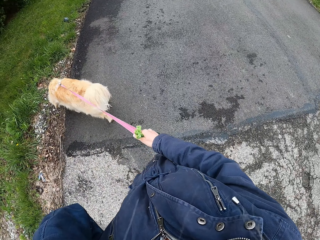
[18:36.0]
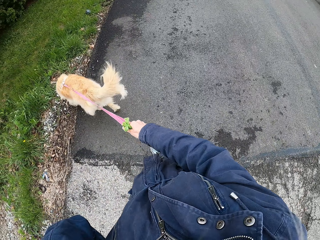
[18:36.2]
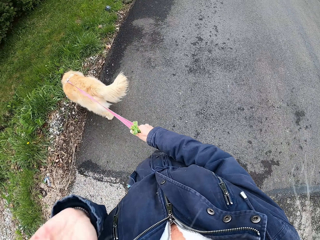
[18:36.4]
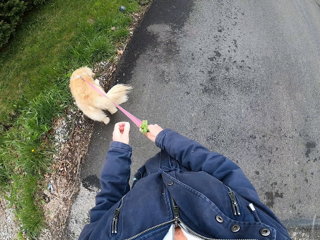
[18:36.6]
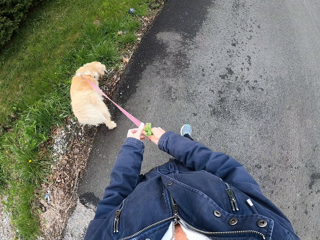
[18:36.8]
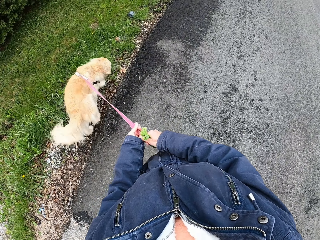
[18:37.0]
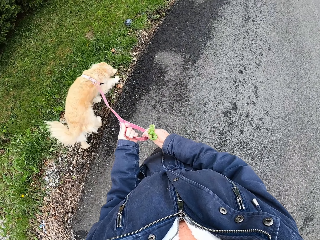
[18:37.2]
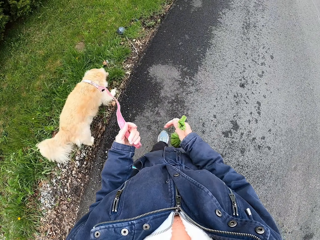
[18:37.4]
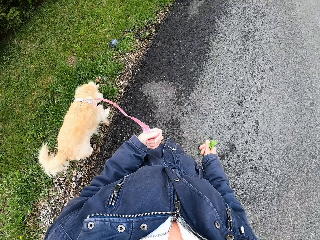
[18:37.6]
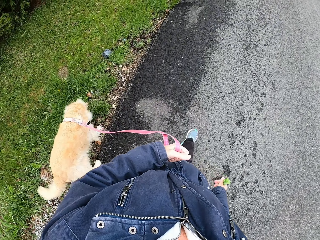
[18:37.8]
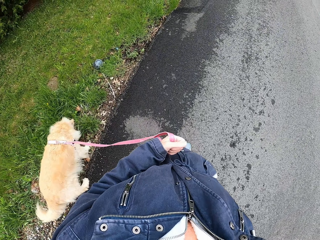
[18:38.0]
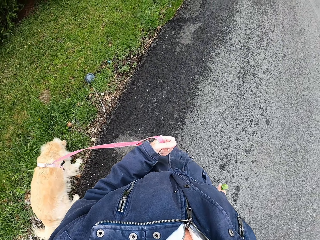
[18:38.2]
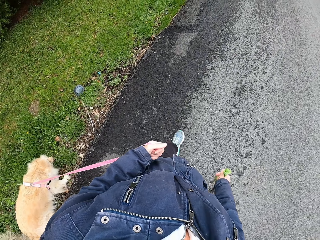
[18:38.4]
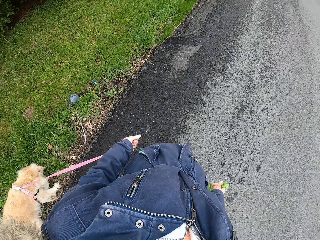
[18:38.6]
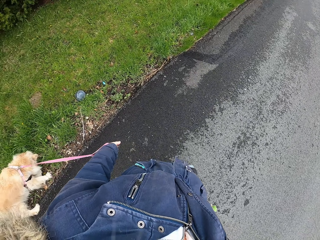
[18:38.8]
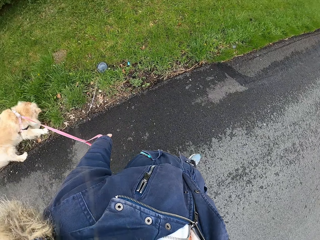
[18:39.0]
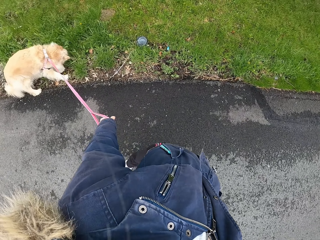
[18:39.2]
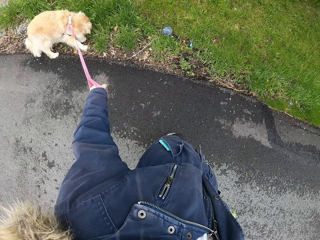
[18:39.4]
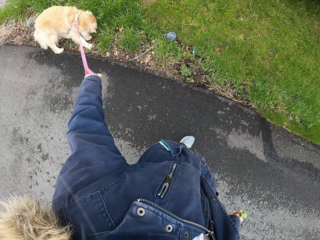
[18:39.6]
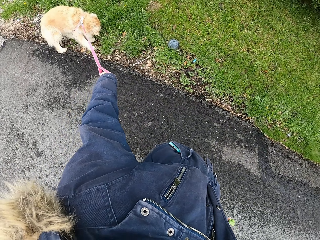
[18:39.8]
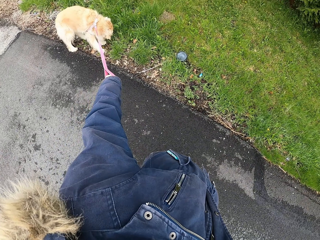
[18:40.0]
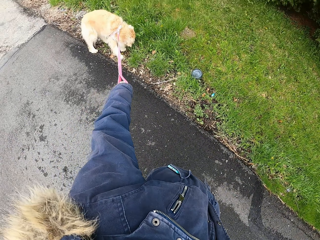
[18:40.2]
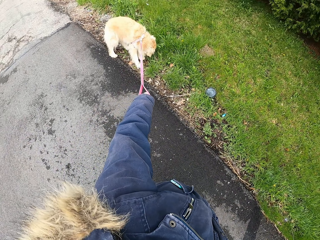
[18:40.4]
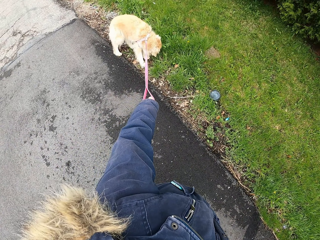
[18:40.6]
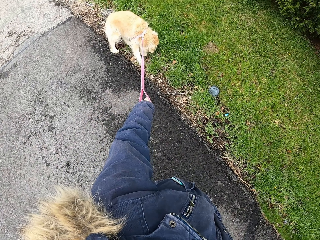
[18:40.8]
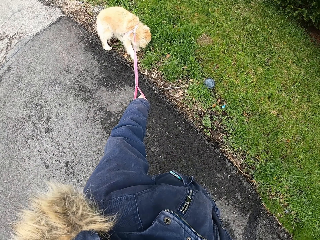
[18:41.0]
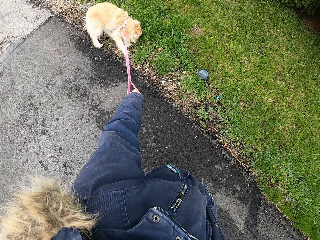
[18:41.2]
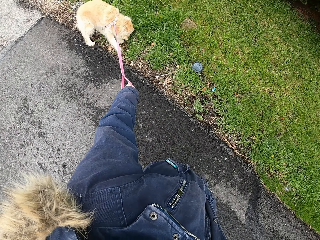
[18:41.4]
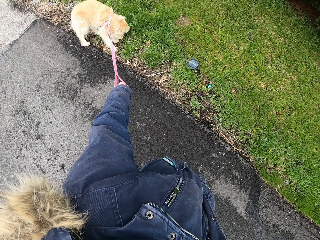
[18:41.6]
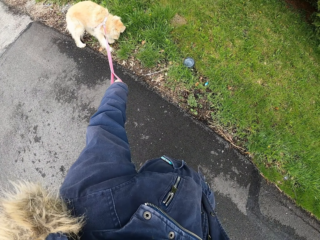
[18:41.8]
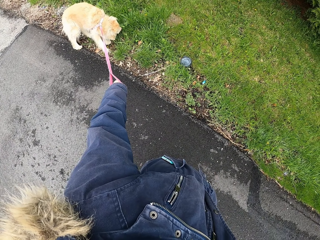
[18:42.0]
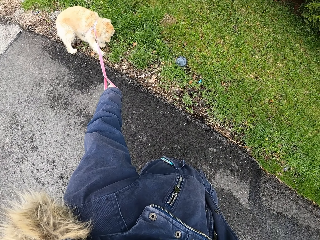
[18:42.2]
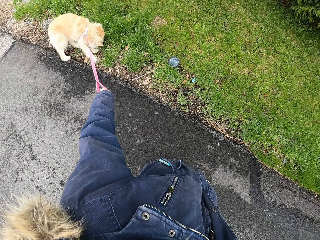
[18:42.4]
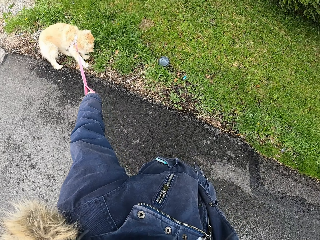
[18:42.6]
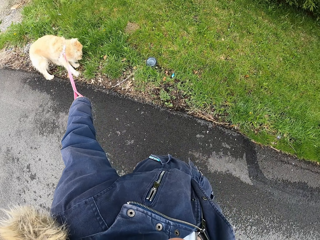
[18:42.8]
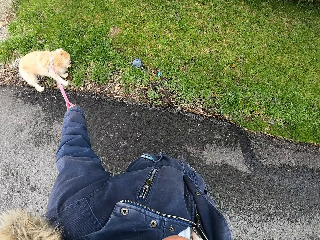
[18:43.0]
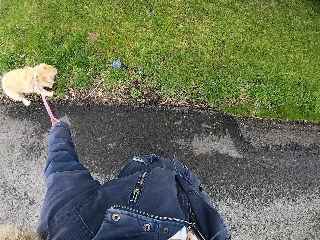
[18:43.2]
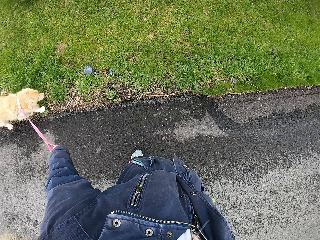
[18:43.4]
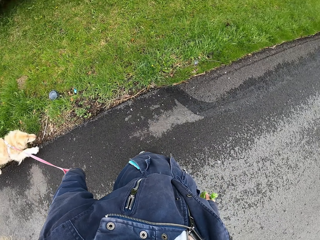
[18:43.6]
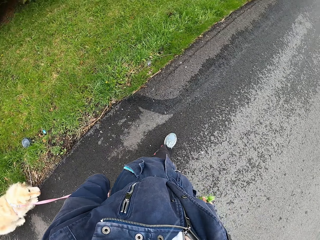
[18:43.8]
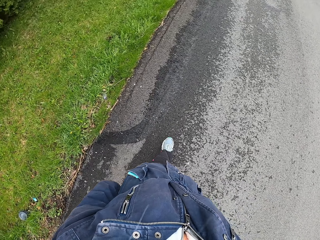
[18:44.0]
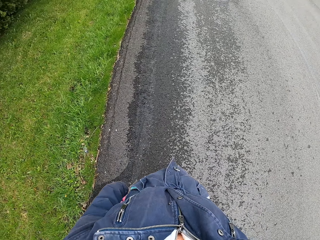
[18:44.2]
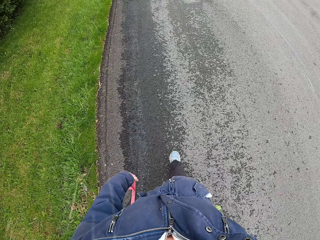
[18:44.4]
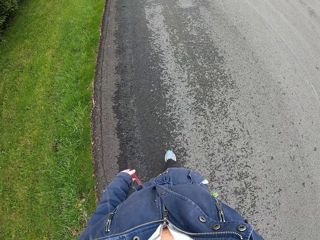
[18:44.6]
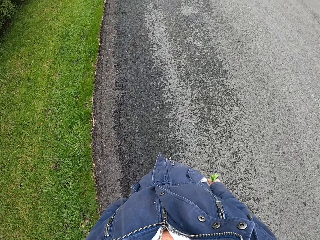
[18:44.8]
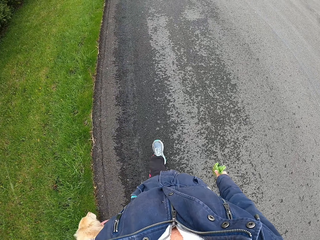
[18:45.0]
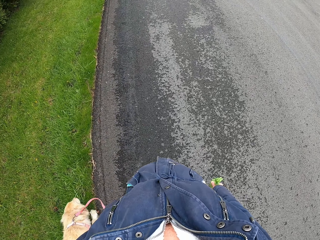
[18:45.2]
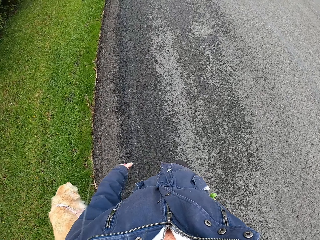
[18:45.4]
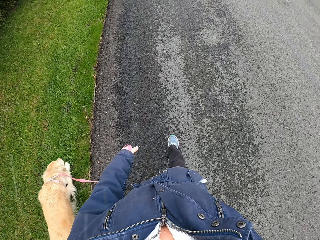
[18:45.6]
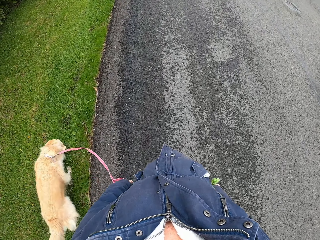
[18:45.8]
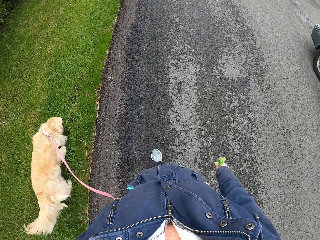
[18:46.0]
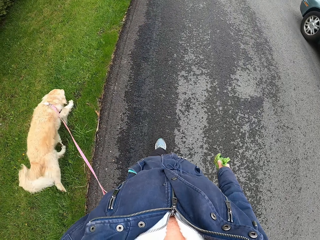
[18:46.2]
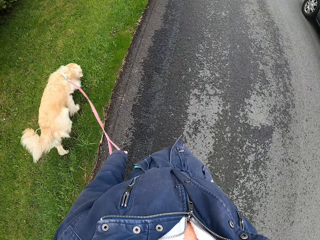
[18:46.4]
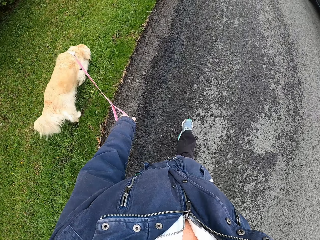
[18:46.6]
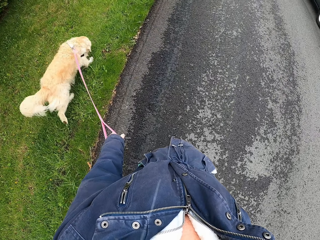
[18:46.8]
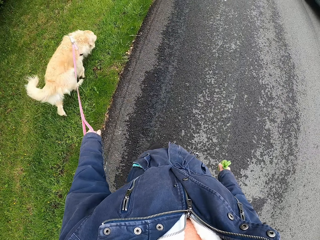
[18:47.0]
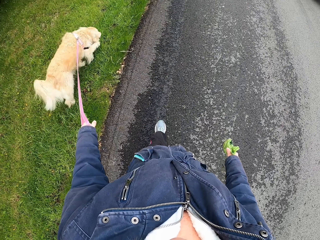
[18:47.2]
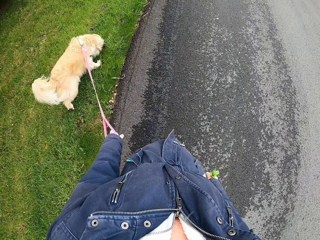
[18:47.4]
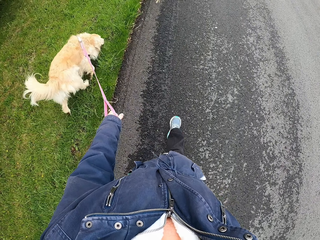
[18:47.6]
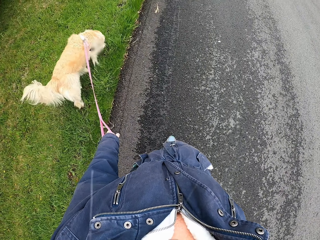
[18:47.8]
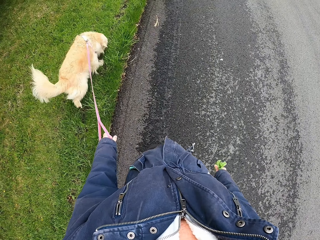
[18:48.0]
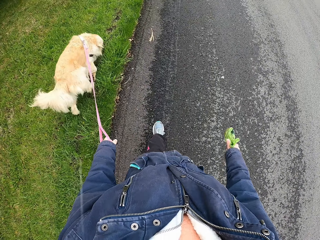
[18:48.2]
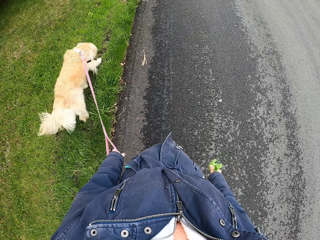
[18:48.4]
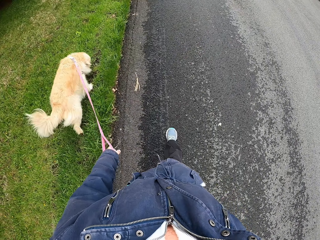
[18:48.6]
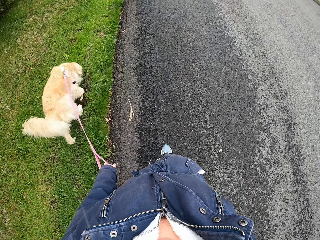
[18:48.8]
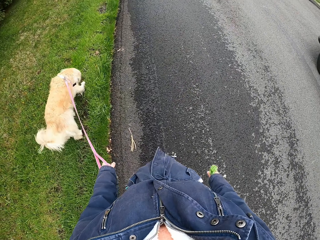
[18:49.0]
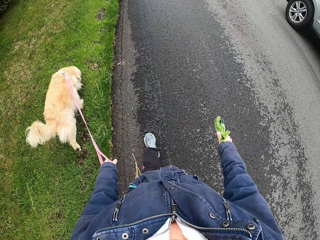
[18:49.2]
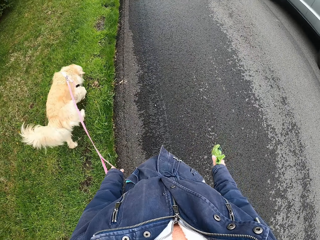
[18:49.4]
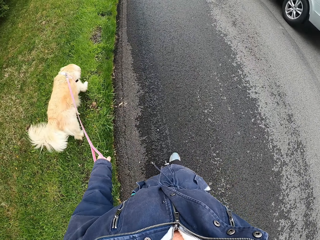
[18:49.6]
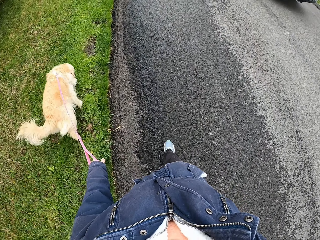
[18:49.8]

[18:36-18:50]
The camera wearer exchanges a leash to the left hand. They stop a pet dog by a field. They pull the dog with the leash. They stop walking and look at the dog. They walk the dog along a field and a road.

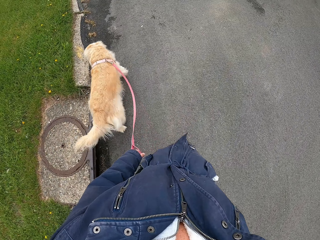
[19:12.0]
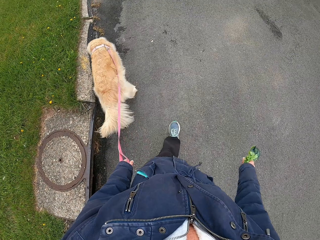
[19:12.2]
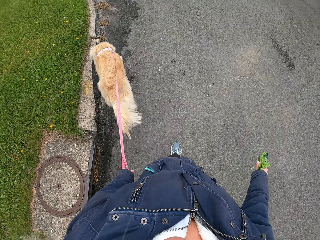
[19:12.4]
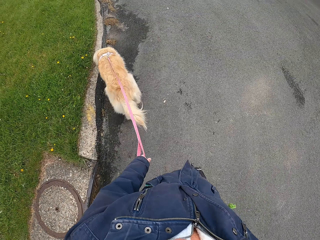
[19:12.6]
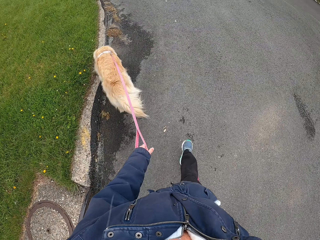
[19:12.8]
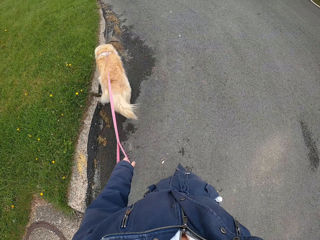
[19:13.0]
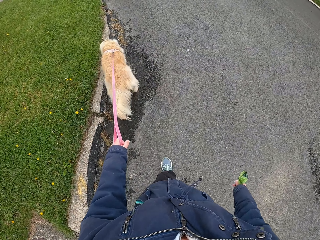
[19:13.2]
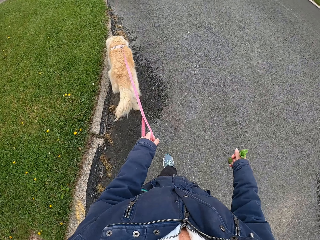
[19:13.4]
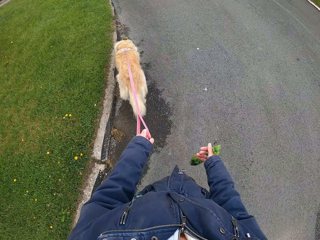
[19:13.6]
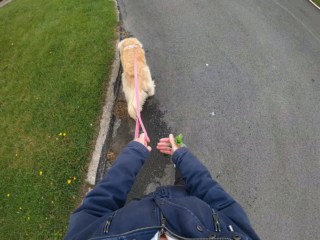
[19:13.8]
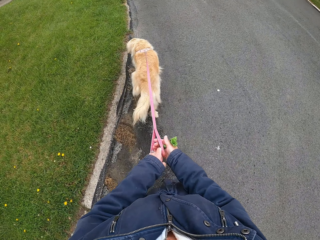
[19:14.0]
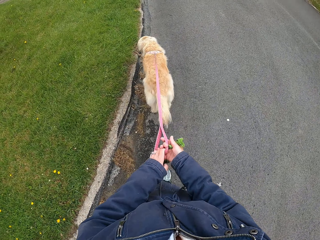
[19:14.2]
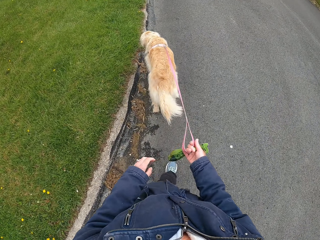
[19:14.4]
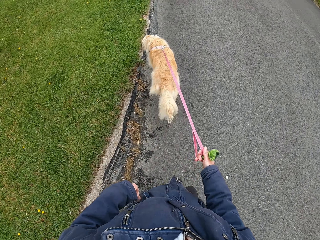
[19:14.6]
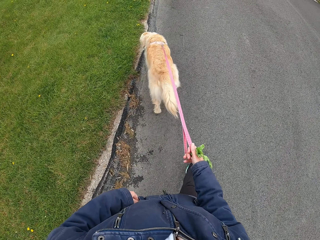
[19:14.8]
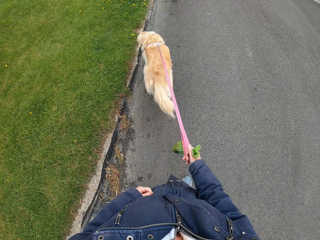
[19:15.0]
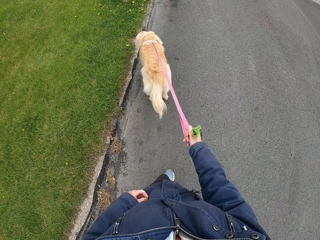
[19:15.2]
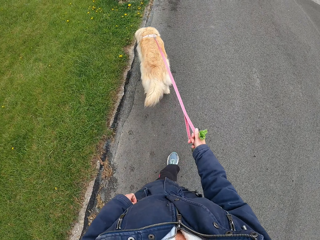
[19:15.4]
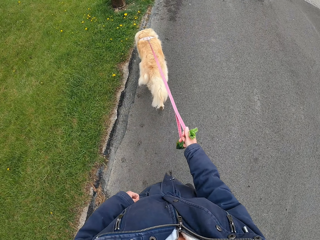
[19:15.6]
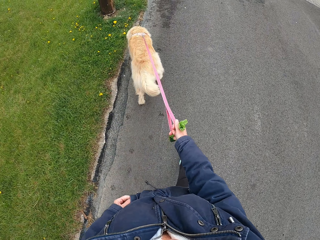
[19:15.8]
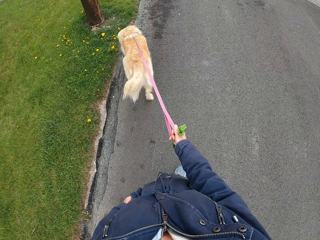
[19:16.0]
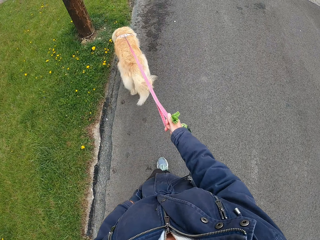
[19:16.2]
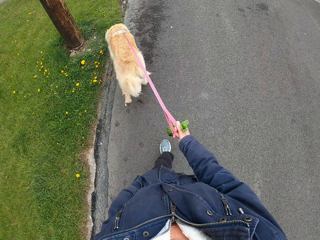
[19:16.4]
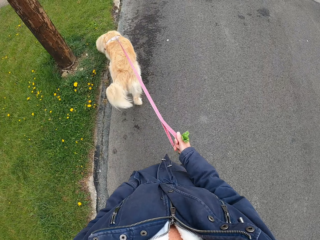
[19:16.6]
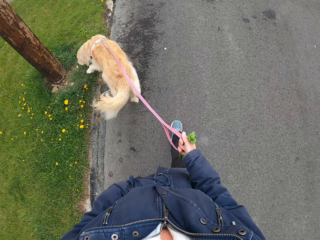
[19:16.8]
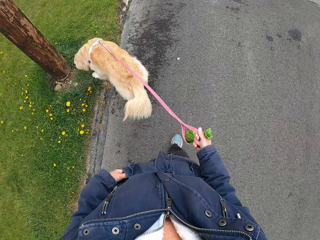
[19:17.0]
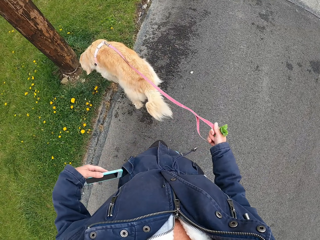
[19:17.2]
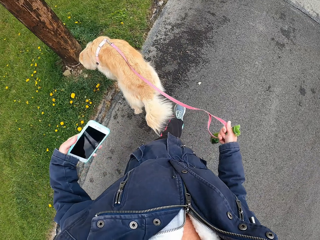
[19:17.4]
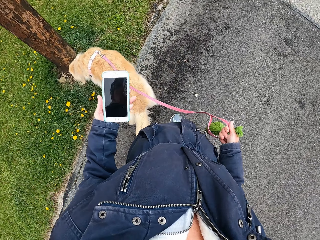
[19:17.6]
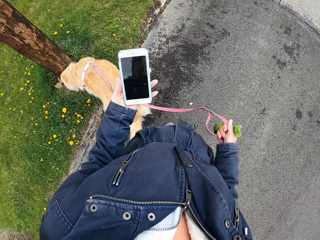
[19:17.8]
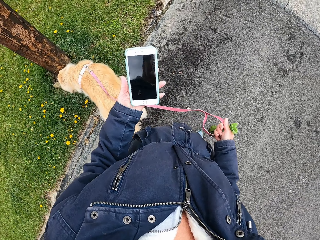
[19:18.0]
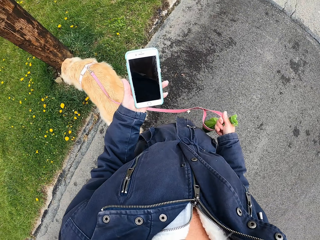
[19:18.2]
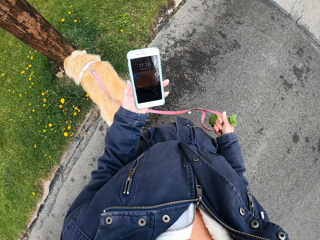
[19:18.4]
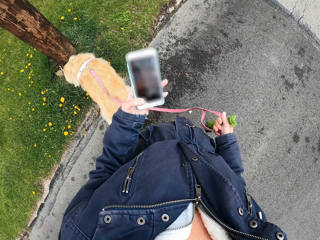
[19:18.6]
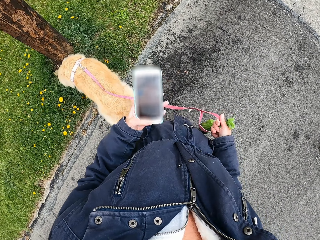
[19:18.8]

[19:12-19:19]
The camera wearer exchanges a leash to the right hand. He removes a smartphone from his left pocket. He stops a dog in a field and stops walking.
